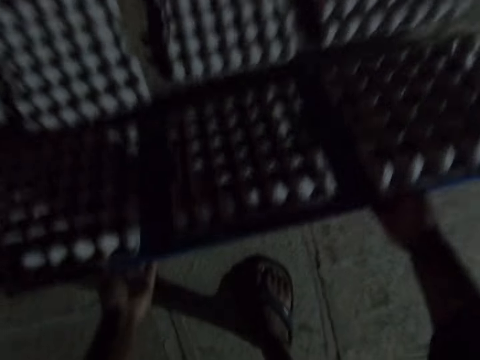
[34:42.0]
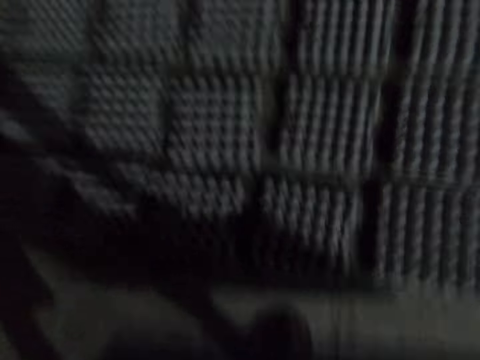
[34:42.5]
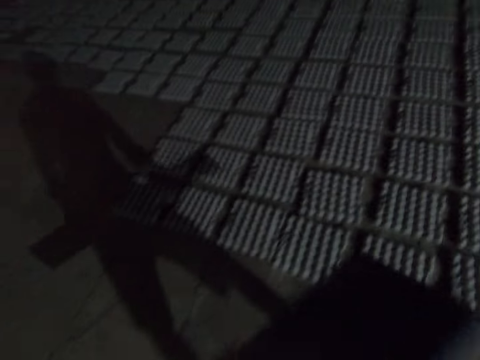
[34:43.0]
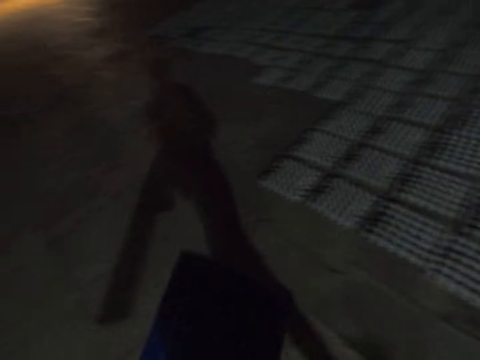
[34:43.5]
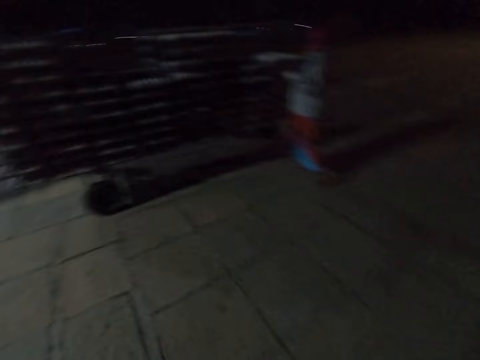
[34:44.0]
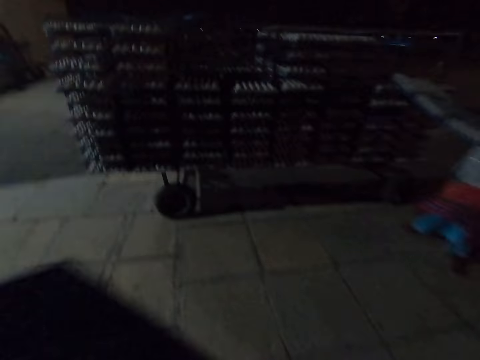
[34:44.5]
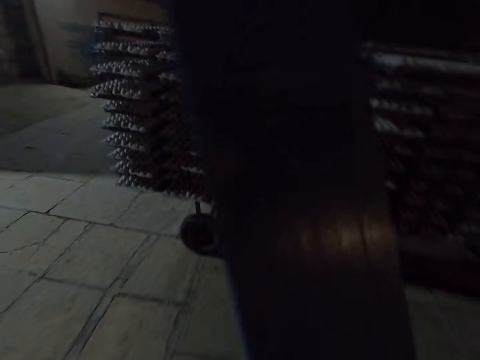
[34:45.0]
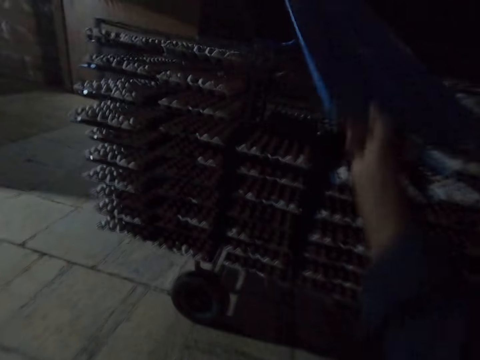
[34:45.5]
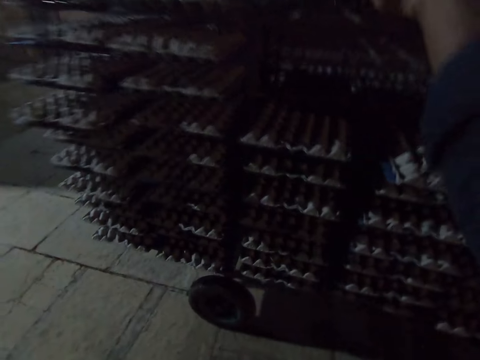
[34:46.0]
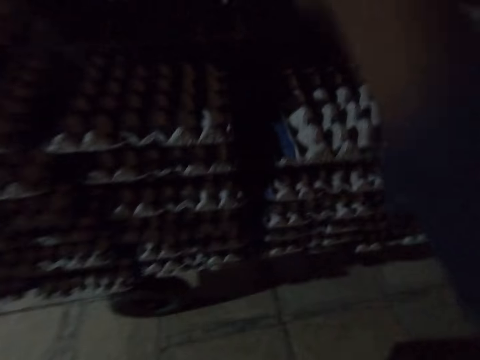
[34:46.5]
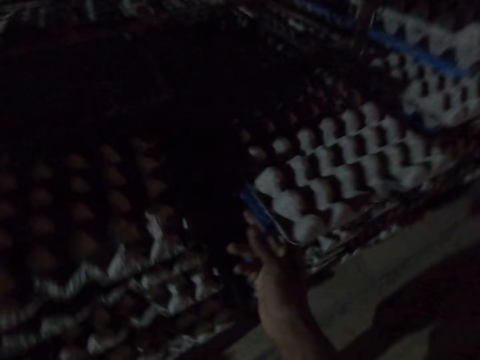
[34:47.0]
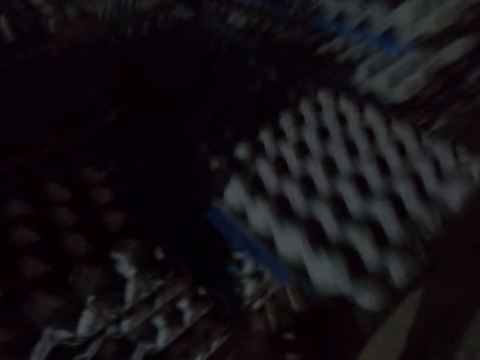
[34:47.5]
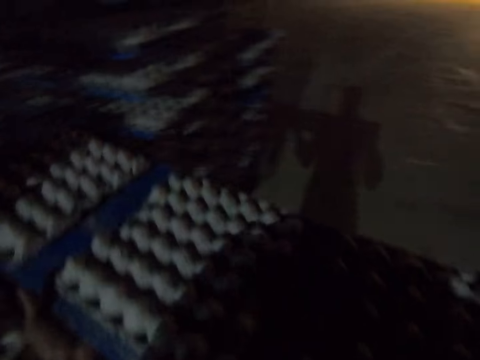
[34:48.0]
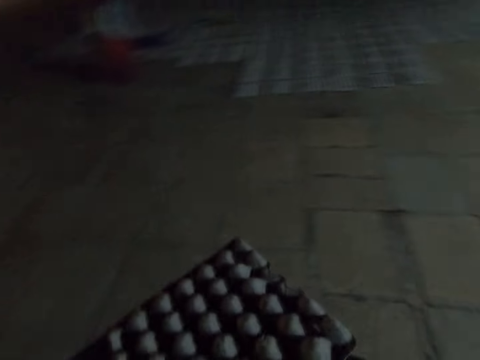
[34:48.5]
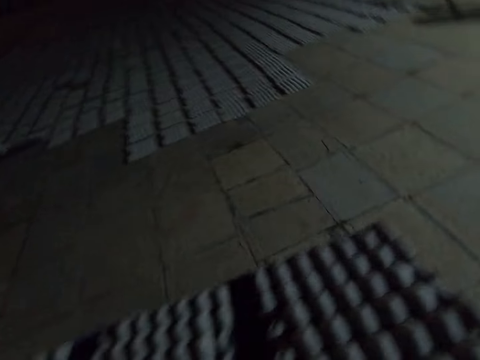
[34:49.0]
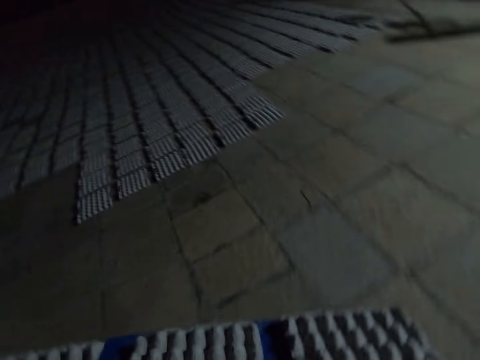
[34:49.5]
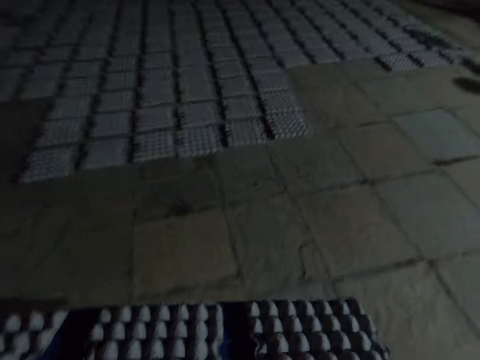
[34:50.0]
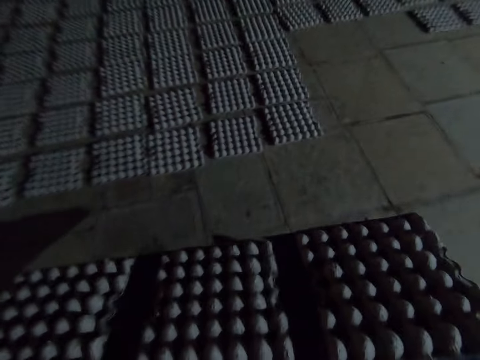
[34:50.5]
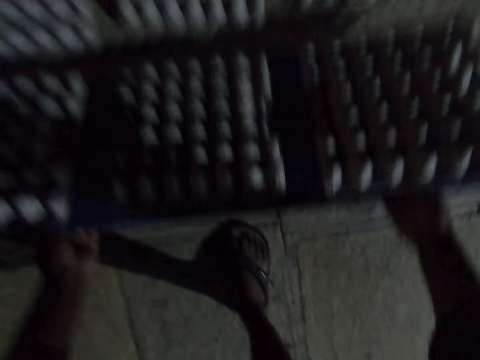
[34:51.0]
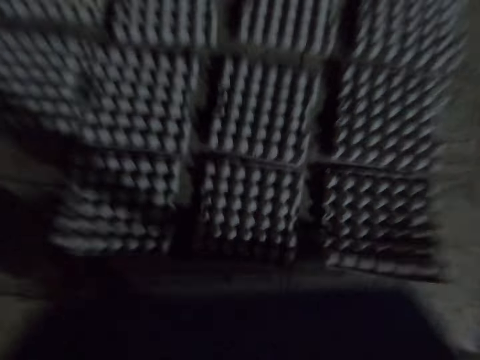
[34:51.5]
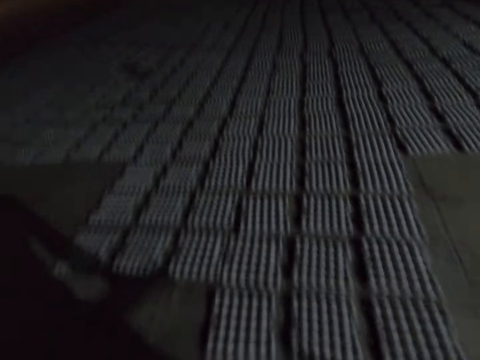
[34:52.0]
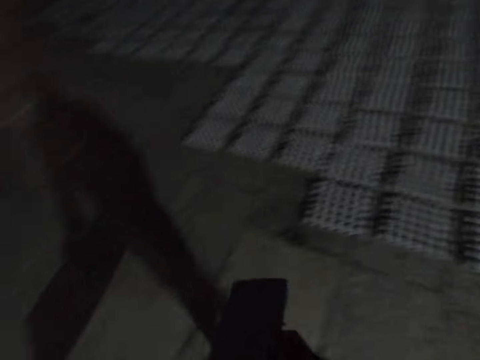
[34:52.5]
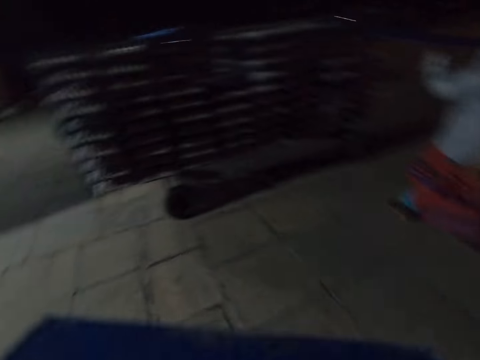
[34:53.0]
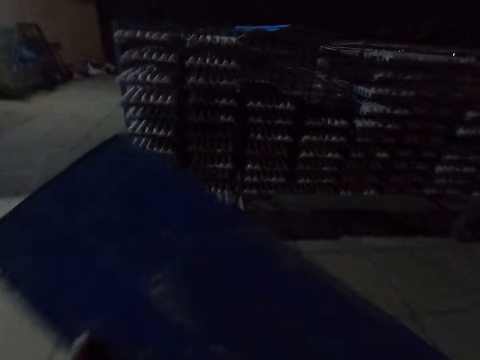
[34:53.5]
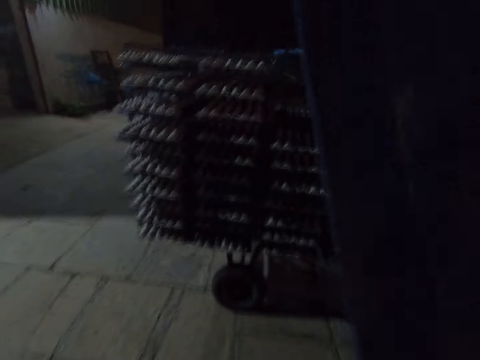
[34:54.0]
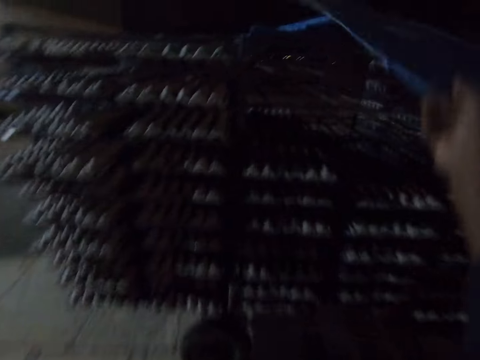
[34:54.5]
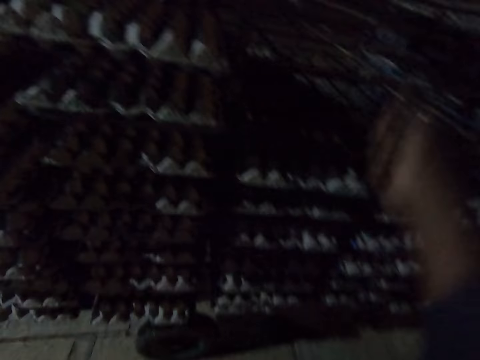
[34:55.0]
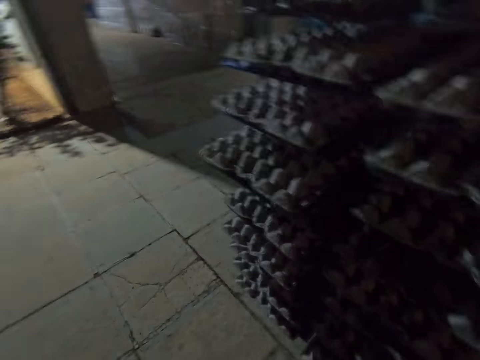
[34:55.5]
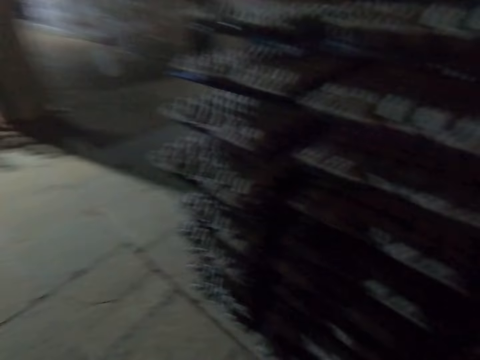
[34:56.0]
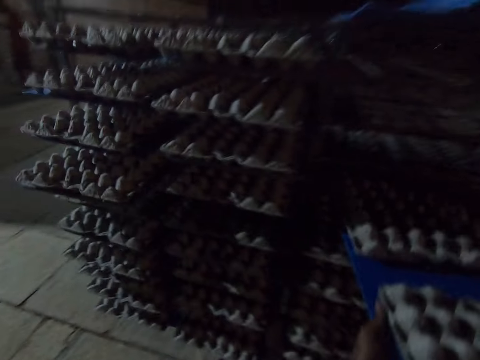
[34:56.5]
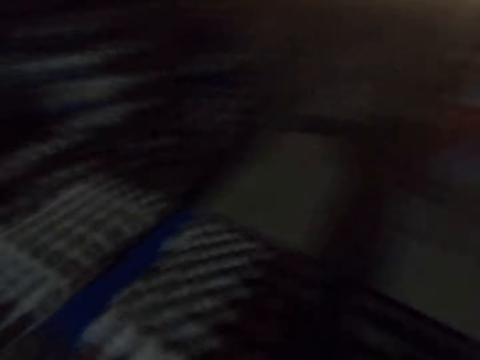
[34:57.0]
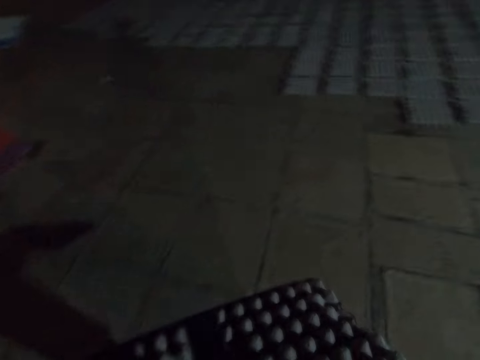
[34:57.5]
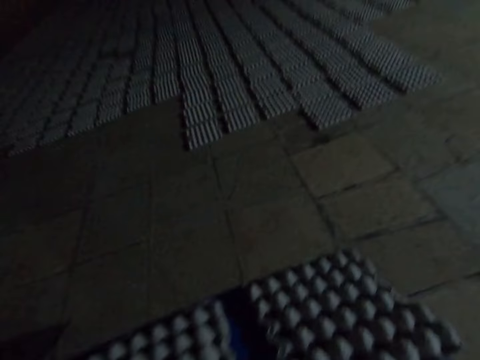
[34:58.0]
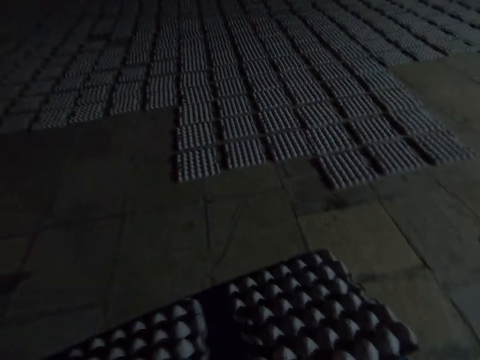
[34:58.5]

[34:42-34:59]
The camera wearer places the paper egg trays on the floor. They walk around the compound. They place the plastic board on the trolley. They pull the plastic board from the trolley. They pick the egg trays from the rack. They walk around the compound. They place the paper egg trays on the floor. They walk around the compound. They place the plastic board on the trolley. They look around the compound. They pull the plastic board from the trolley. They pick the egg trays from the rack. They walk around the compound.

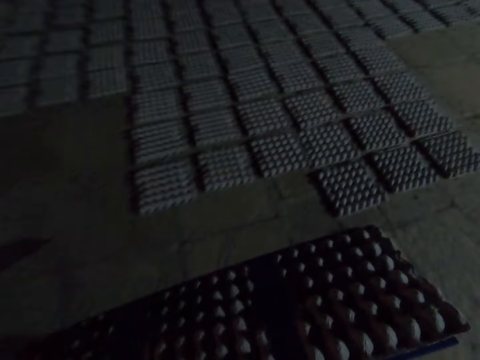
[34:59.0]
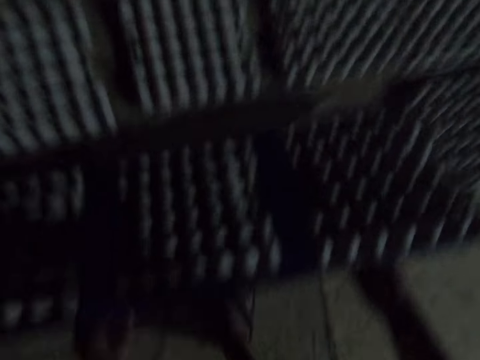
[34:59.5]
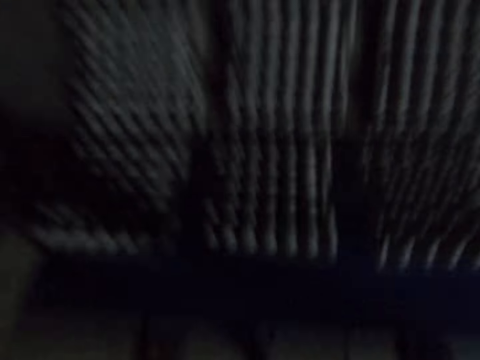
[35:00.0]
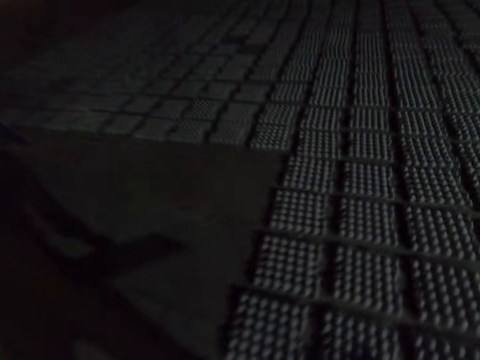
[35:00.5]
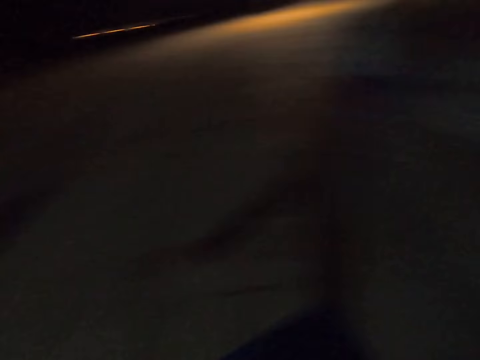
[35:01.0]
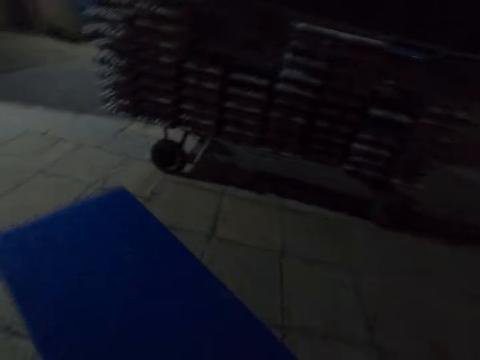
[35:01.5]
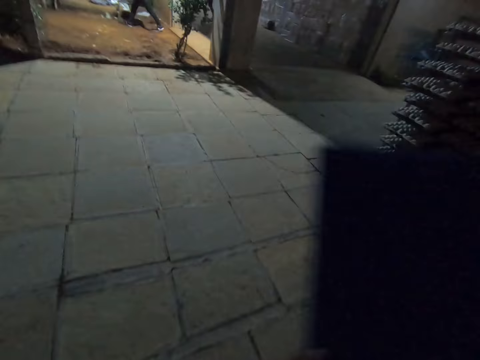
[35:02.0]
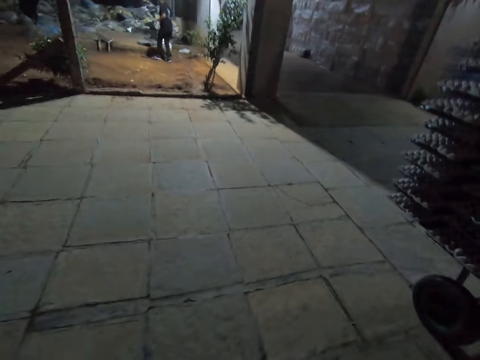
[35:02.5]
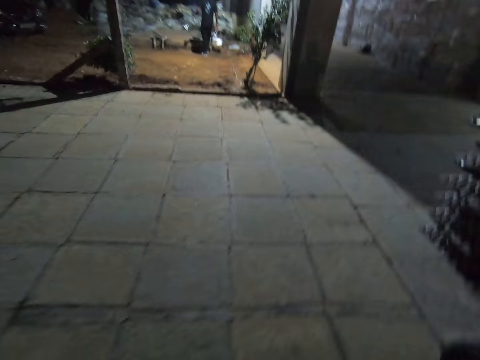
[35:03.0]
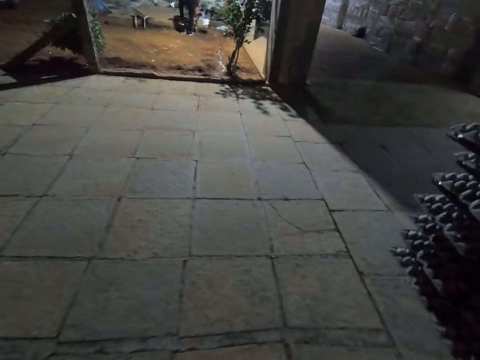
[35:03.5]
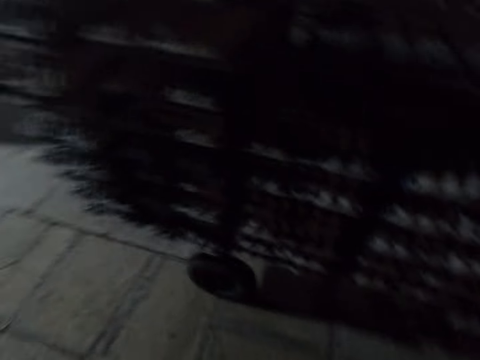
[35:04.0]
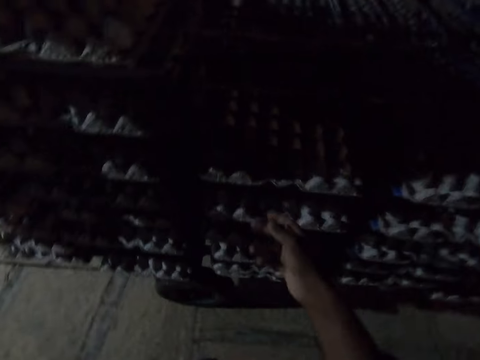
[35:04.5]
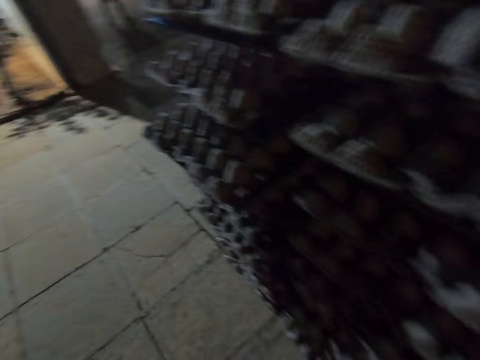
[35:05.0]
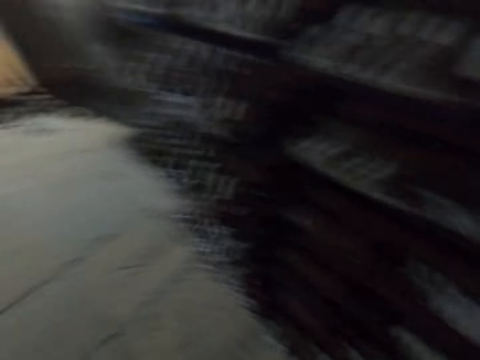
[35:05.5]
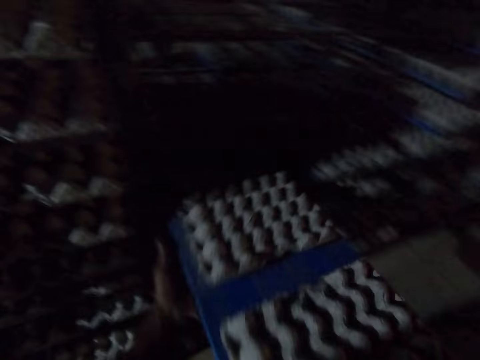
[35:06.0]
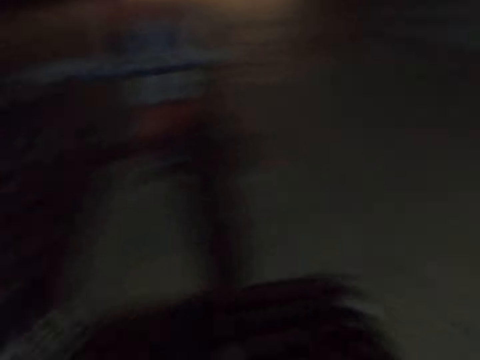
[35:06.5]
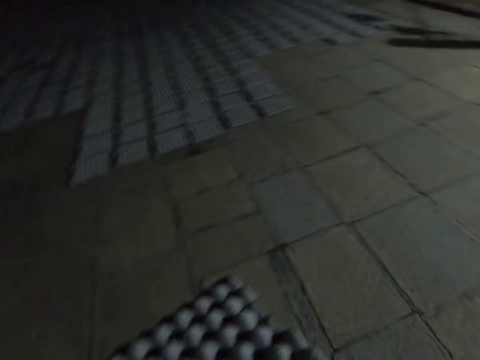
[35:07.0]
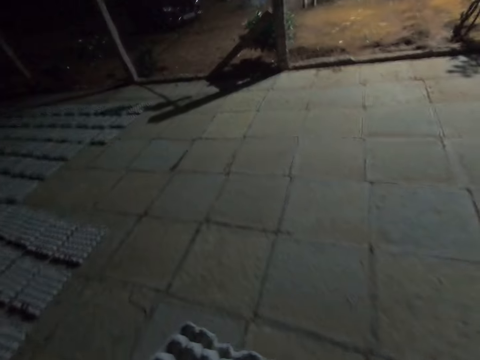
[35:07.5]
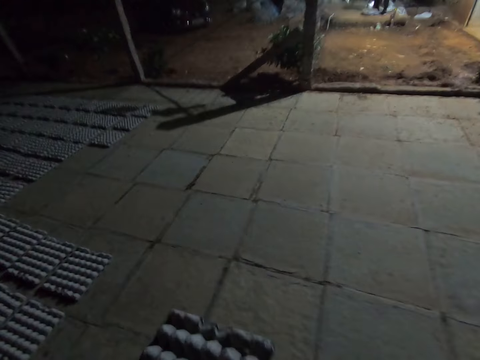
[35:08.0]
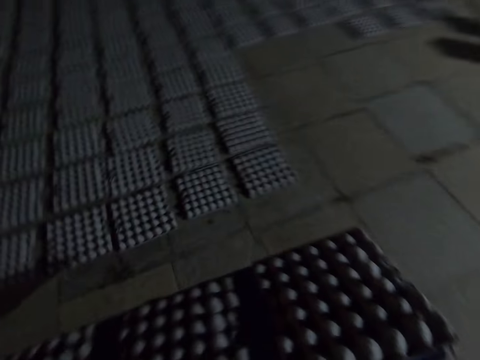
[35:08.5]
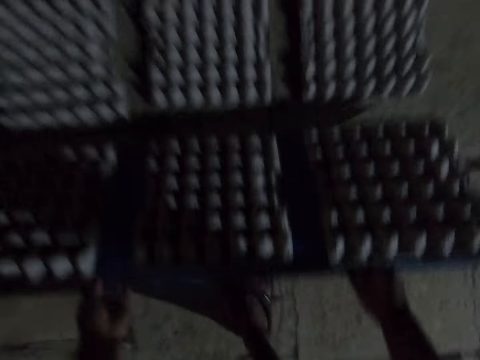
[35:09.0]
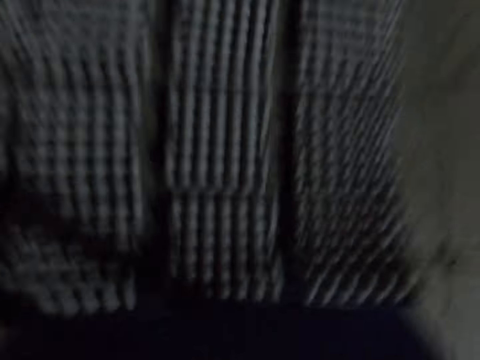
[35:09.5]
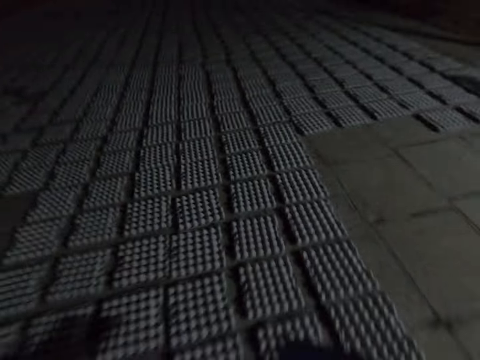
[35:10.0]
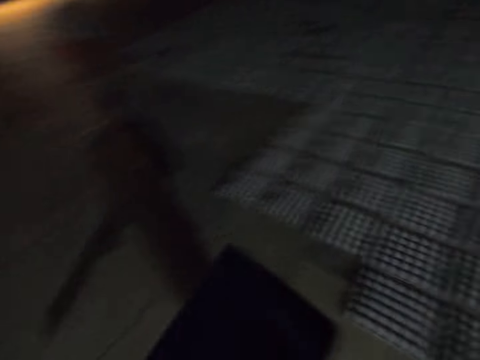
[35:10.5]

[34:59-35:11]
The camera wearer walks across the warehouse. They place the paper egg trays on the floor. They look around the compound. They pick egg trays from the rack. They pull the plastic board from the trolley. They walk across the warehouse. They place the paper egg trays on the floor. They walk around the compound.
